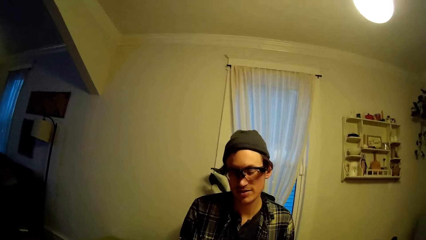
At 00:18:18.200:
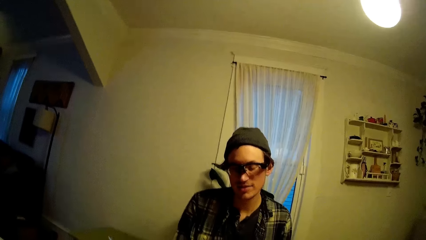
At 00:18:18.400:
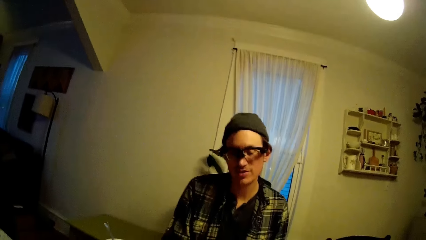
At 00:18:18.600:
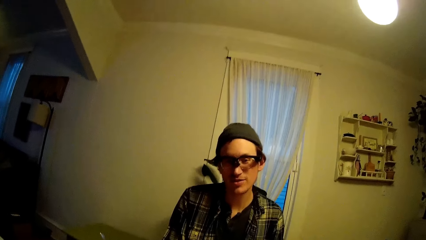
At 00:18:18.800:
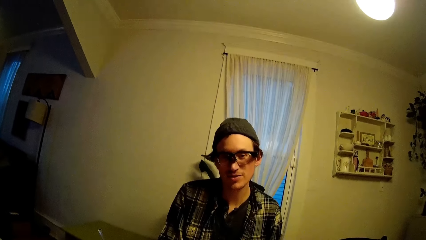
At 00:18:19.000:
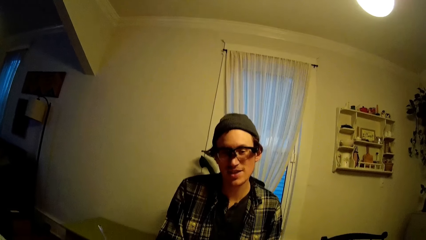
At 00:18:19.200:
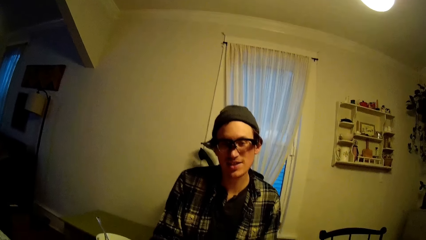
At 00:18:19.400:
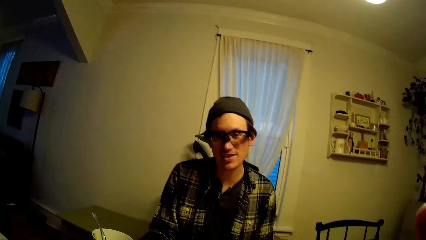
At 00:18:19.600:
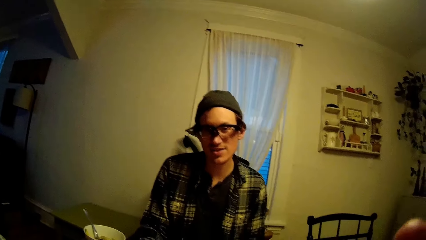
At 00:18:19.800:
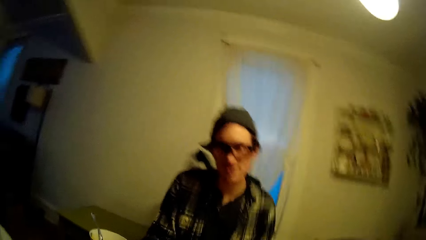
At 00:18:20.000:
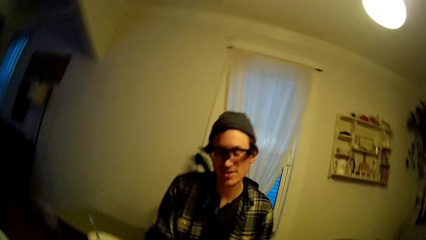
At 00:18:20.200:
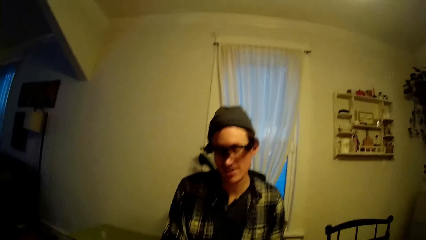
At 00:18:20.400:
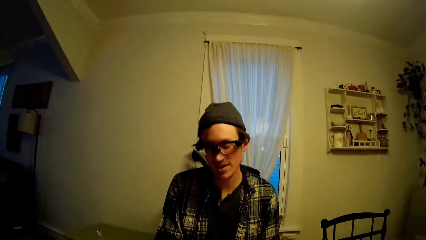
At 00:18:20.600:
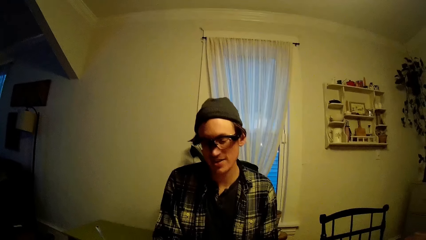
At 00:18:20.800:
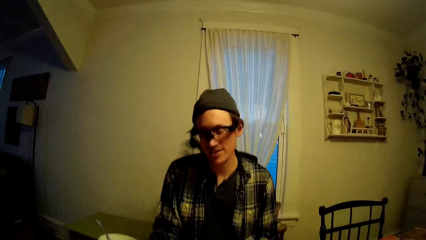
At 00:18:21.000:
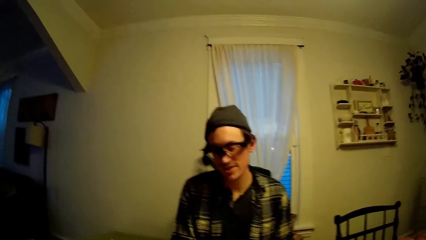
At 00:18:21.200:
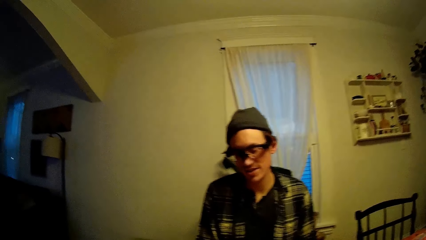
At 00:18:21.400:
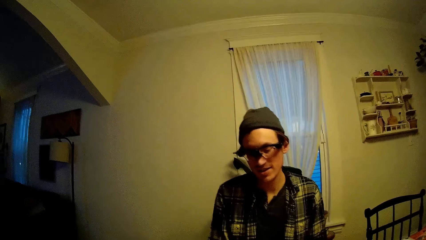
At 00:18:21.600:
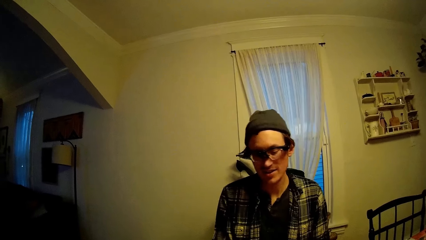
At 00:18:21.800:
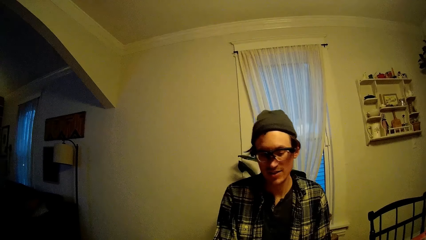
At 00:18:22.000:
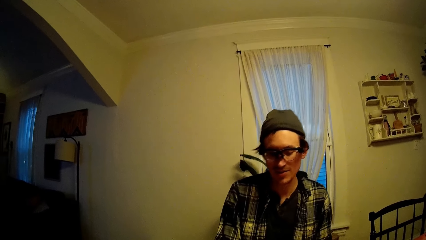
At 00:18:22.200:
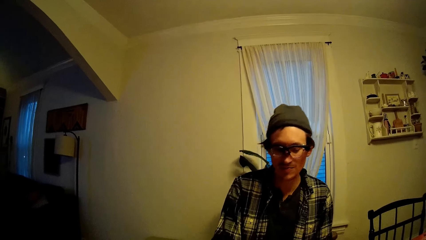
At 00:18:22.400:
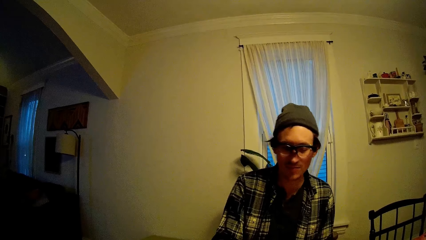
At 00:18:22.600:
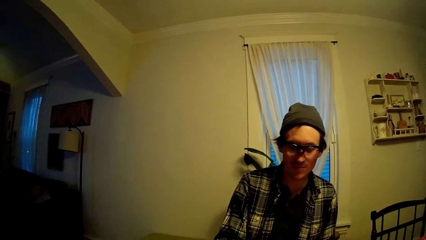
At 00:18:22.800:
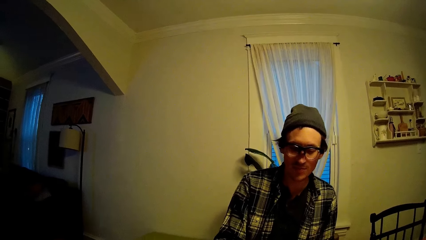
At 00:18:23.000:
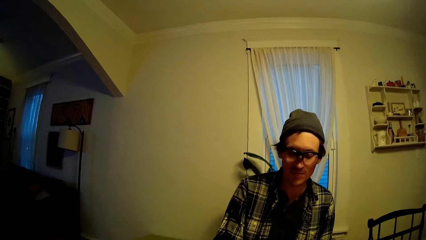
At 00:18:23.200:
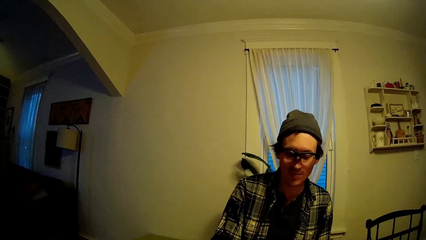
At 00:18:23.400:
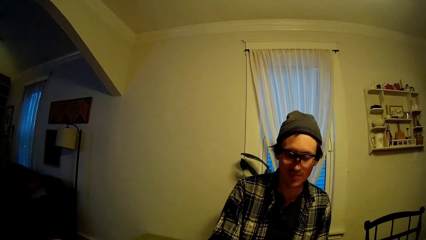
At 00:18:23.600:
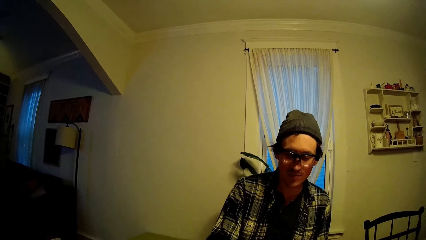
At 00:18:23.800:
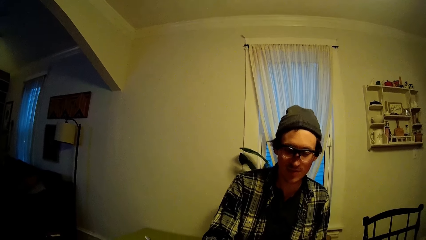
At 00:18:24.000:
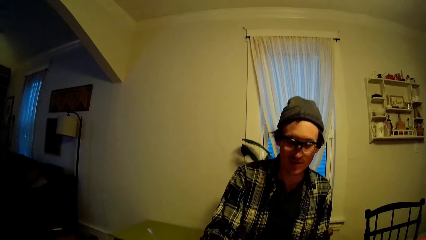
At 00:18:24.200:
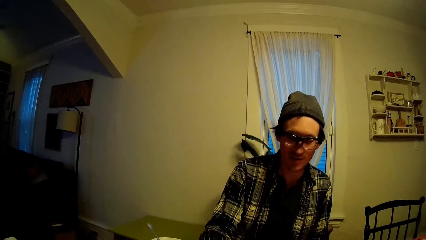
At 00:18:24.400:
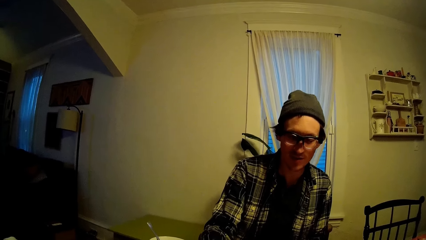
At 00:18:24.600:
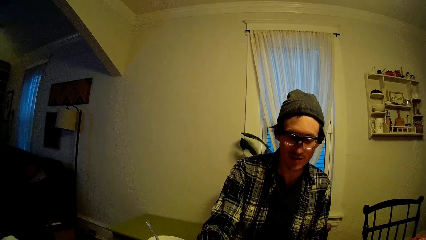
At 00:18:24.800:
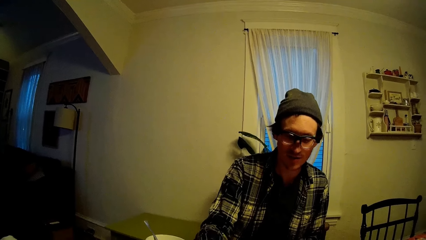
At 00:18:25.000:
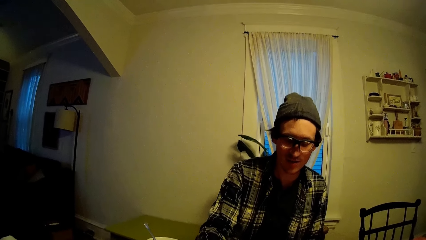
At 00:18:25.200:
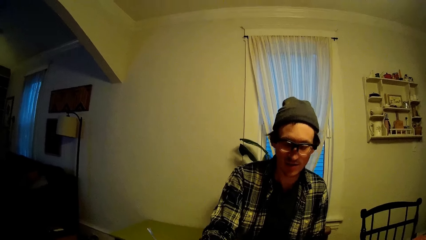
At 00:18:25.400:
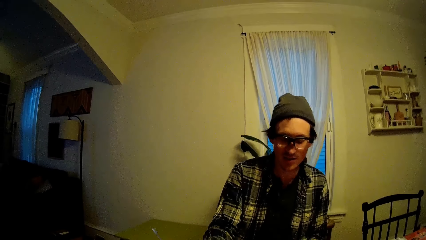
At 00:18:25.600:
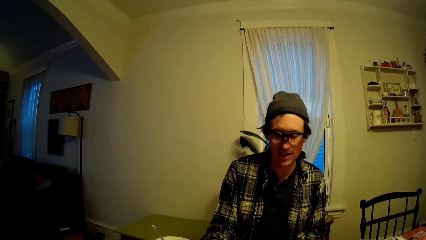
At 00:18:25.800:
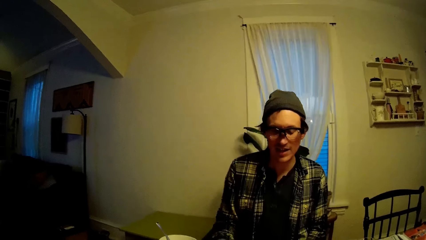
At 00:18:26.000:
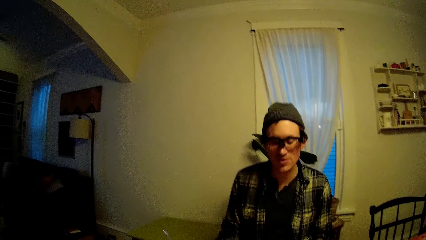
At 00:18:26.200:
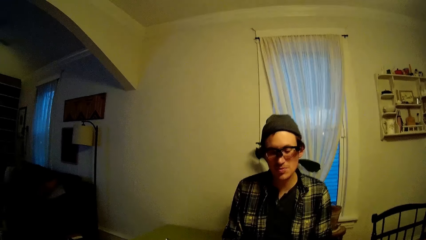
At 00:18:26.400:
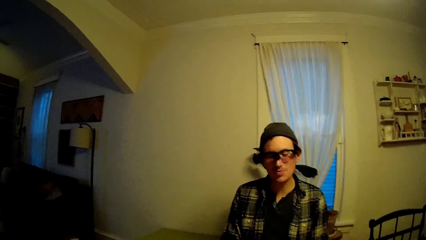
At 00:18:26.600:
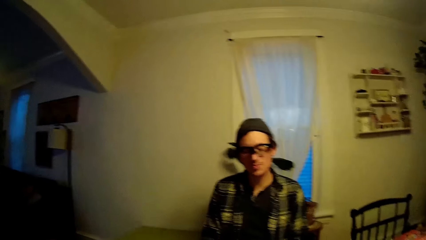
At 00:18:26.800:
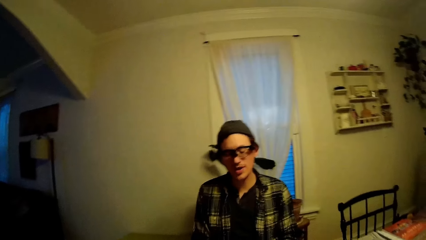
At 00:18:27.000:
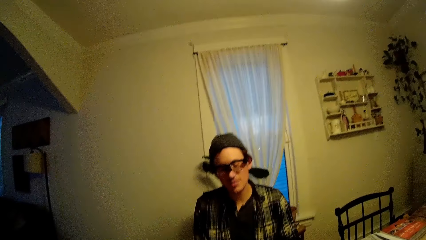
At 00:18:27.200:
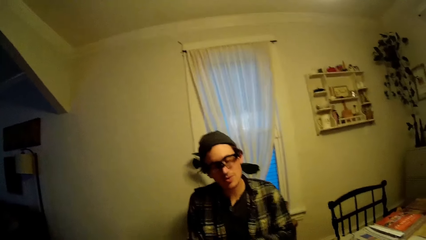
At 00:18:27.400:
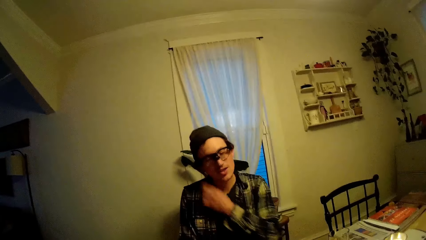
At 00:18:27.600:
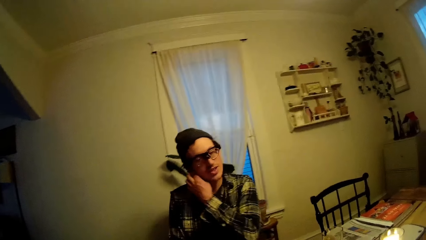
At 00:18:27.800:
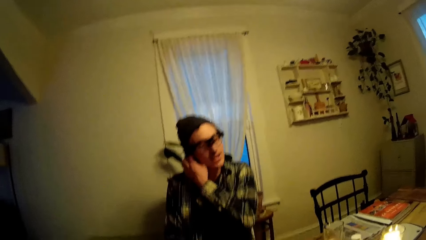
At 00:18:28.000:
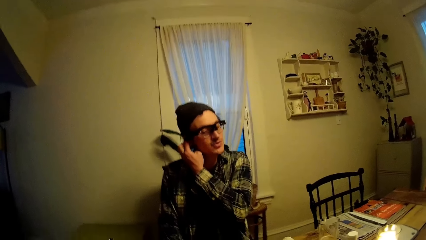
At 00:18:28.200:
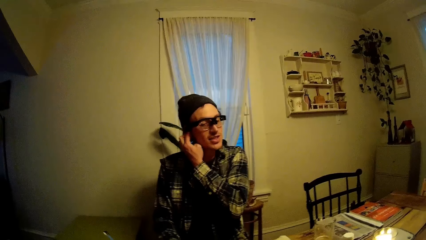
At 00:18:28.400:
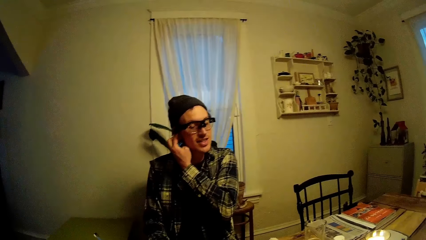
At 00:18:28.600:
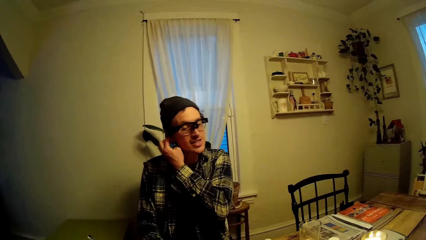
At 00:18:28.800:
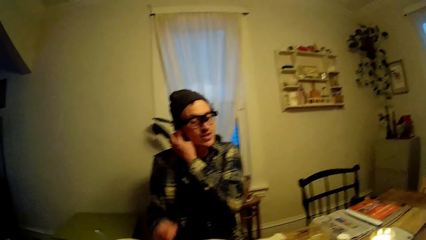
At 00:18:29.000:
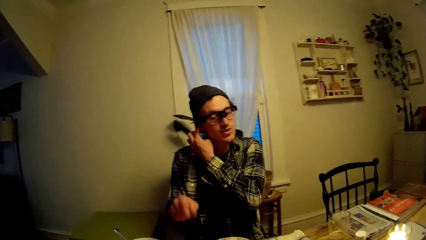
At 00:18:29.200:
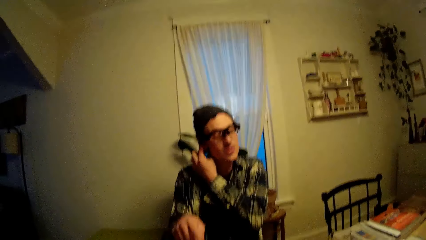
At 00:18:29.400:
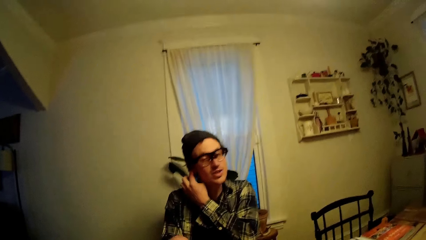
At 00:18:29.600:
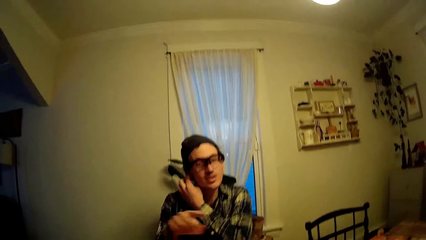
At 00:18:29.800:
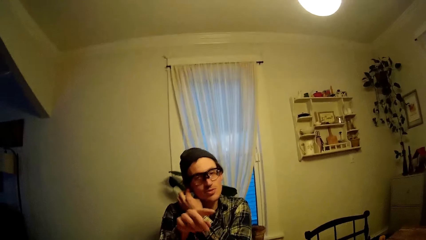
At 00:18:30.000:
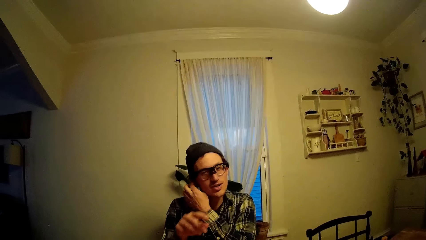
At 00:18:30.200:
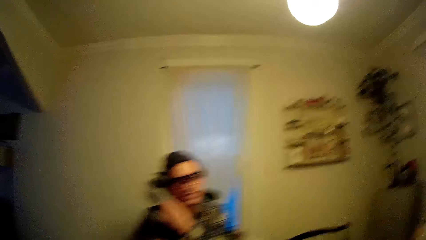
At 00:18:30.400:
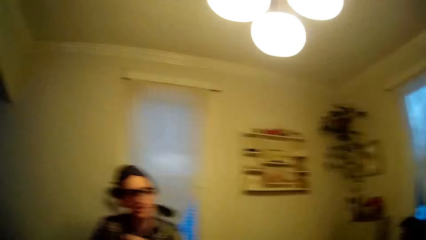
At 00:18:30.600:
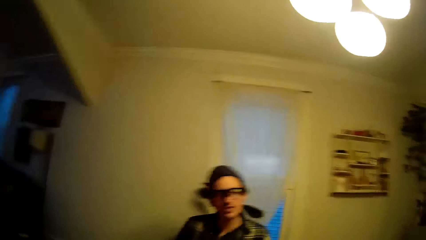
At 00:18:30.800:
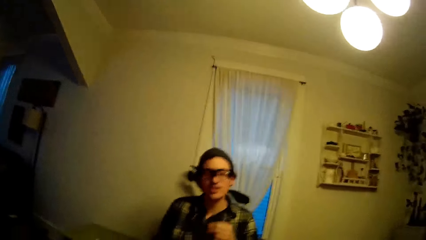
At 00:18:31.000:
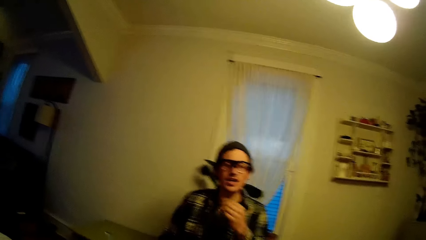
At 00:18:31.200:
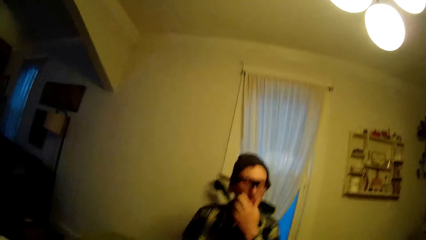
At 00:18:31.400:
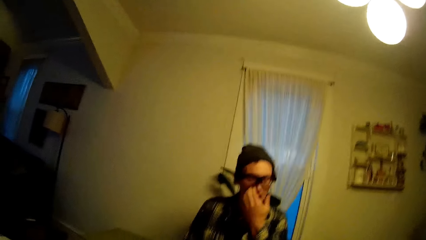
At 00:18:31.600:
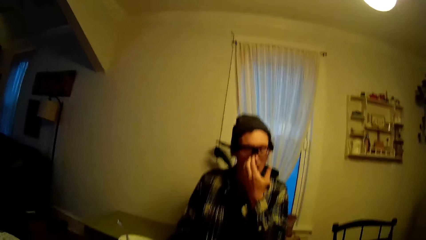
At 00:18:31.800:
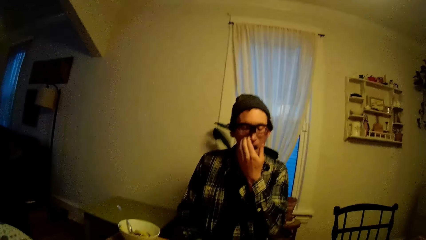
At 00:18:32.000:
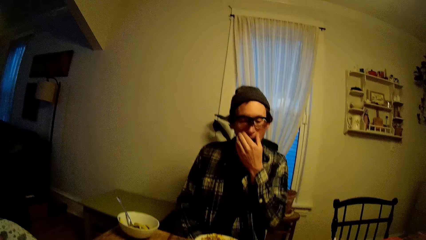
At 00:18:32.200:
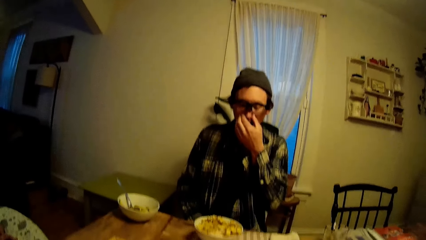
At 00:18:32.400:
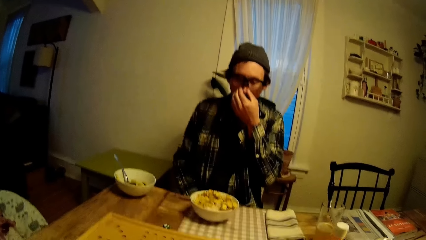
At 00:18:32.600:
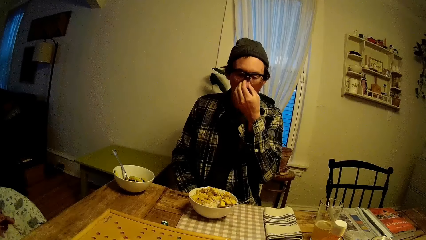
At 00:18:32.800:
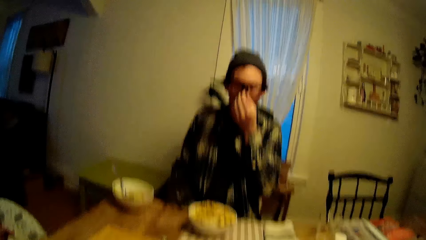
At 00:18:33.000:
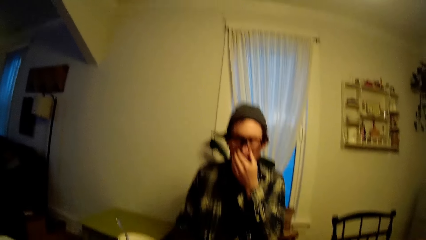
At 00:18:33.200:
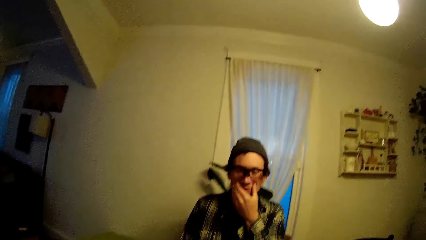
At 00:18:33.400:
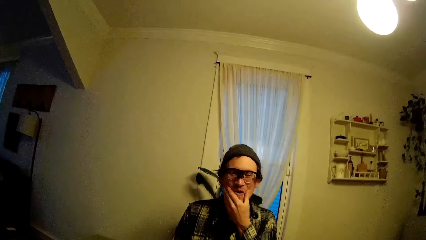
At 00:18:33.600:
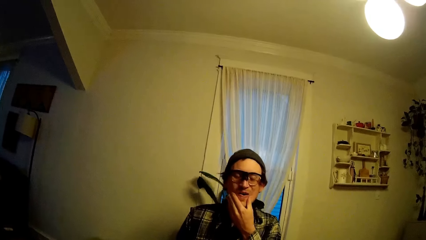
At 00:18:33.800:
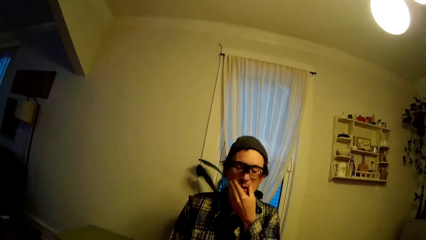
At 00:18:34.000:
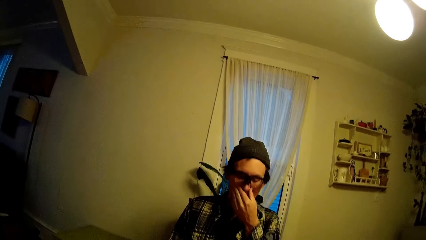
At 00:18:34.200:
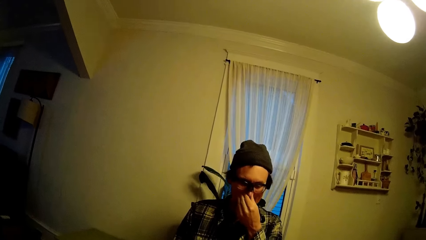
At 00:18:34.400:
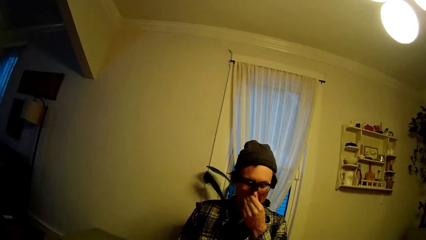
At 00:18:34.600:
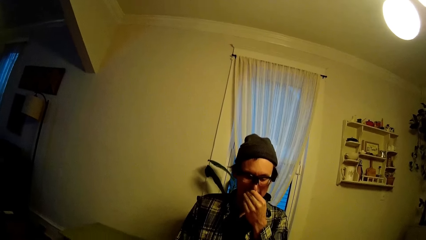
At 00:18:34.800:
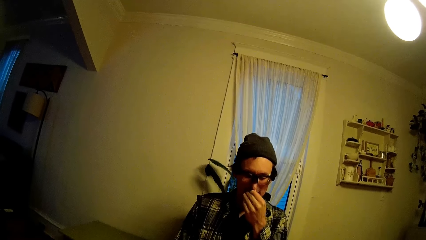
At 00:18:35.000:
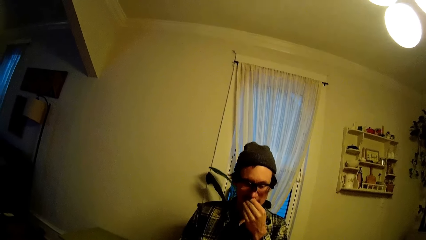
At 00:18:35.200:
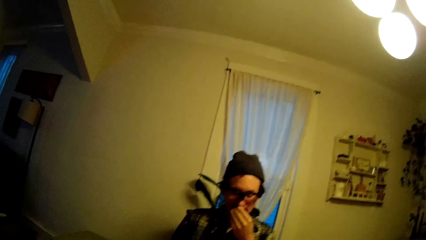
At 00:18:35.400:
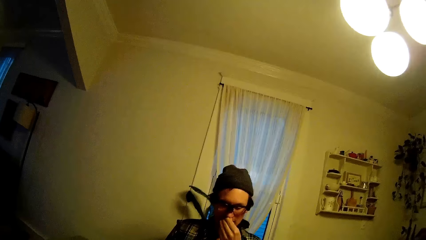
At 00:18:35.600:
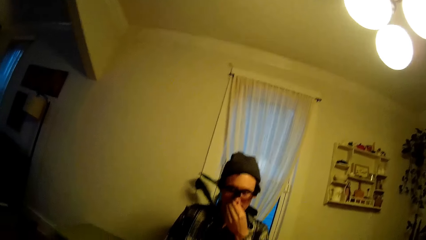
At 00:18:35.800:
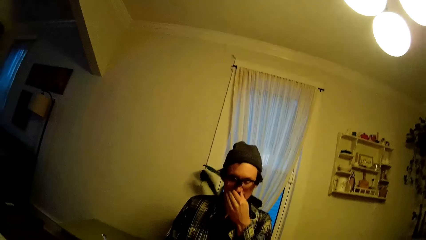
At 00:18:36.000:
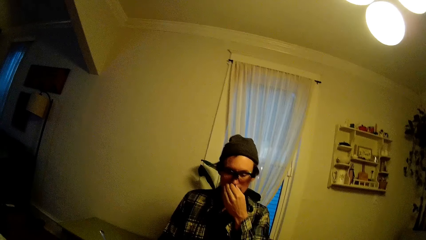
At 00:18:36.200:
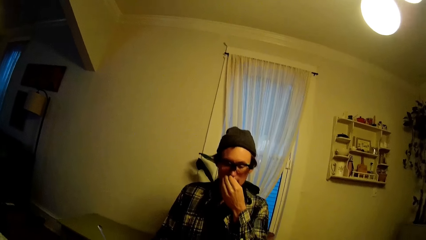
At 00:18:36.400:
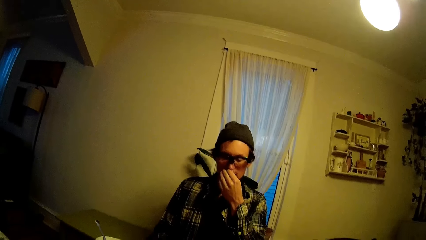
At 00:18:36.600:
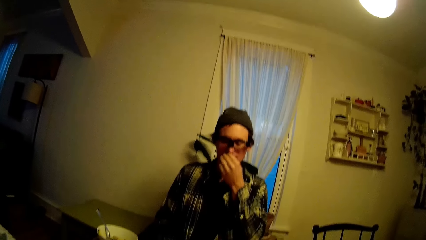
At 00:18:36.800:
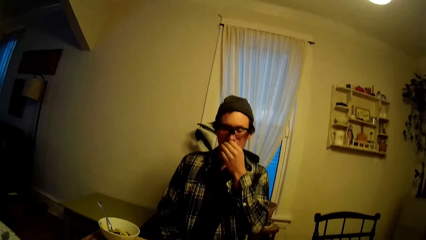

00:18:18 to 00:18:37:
The camera wearer talks to the man. The man talks to the camera wearer. The camera wearer talks to the man. The man plays. The man talks to the camera wearer. The man puts his left finger in his right ear. The man points his right finger towards the camera wearer. The man lowers his right hand and lowers his left hand. The camera wearer talks to the man. The man talks to the camera wearer. The man touches his nose with his left hand. The camera wearer talks to the man. The man touches both cheeks with his left hand. The man touches his nose with his left hand.
